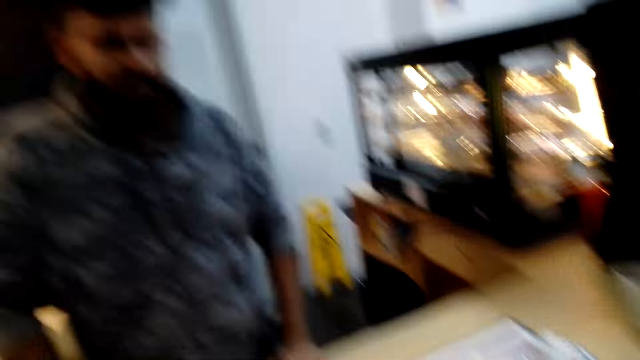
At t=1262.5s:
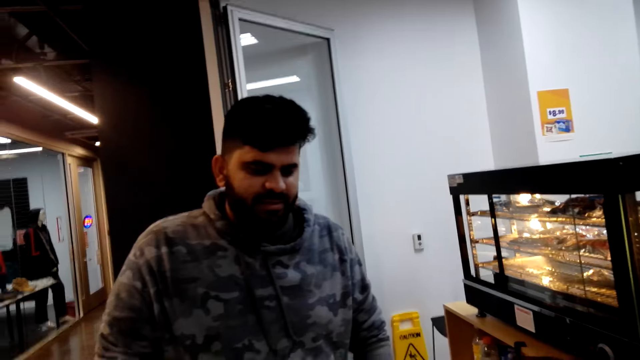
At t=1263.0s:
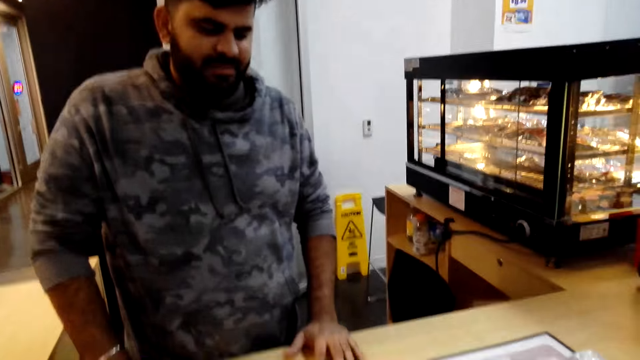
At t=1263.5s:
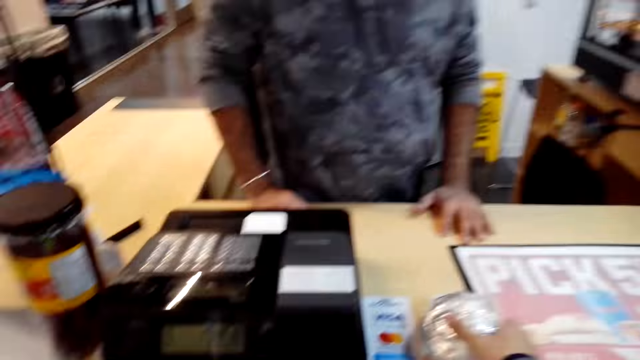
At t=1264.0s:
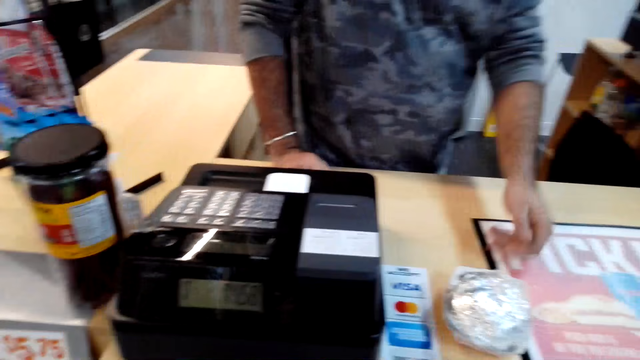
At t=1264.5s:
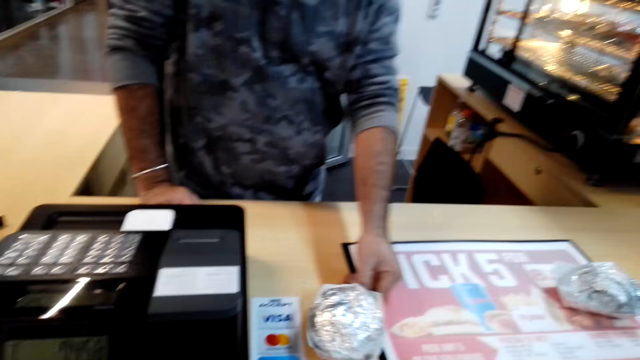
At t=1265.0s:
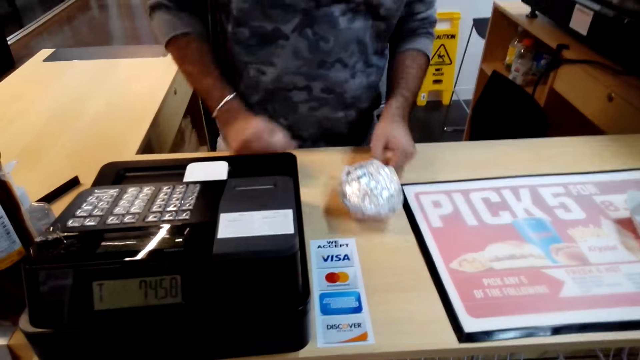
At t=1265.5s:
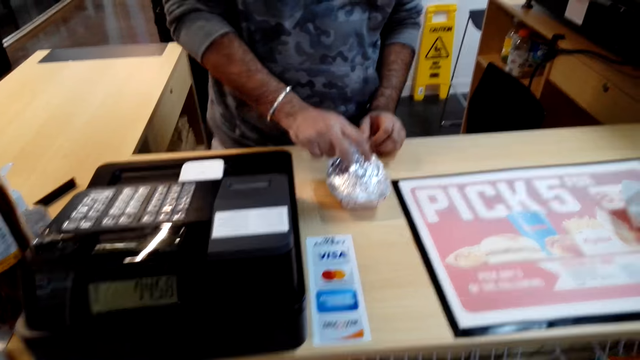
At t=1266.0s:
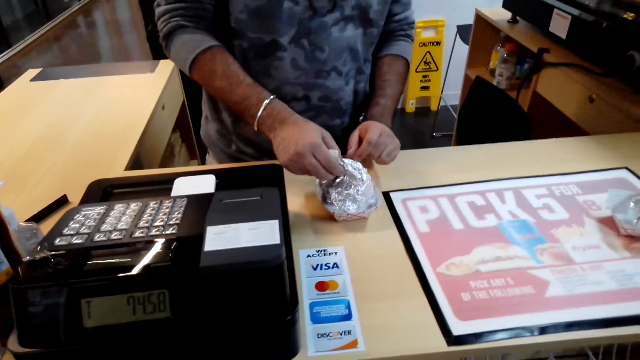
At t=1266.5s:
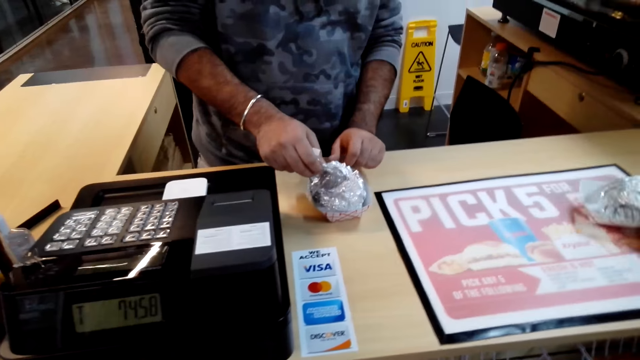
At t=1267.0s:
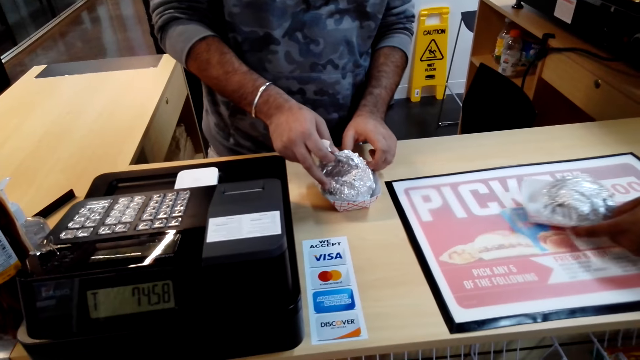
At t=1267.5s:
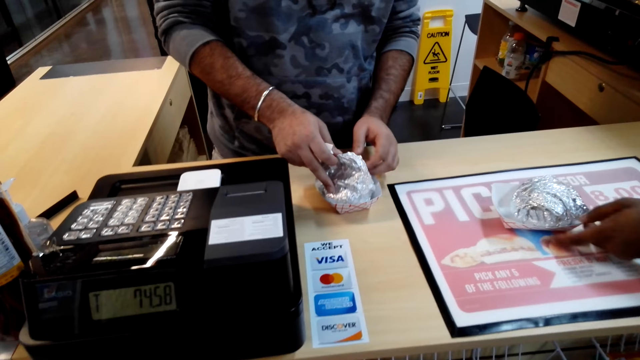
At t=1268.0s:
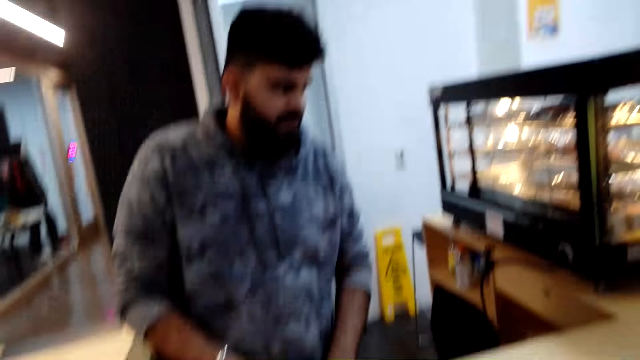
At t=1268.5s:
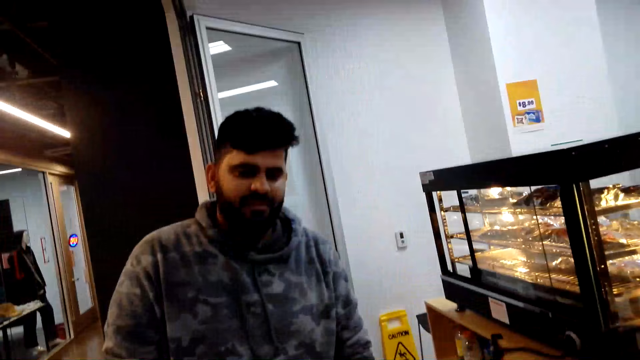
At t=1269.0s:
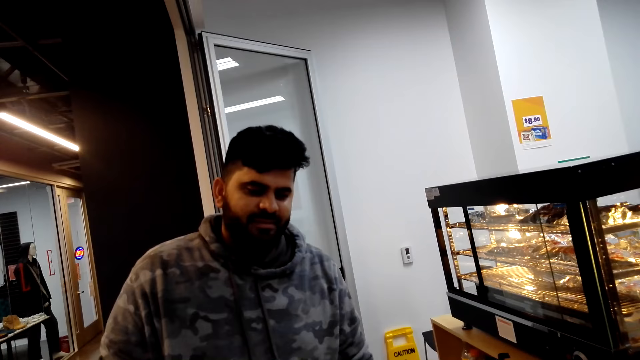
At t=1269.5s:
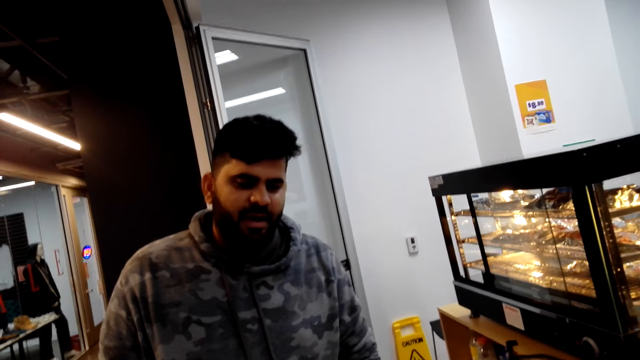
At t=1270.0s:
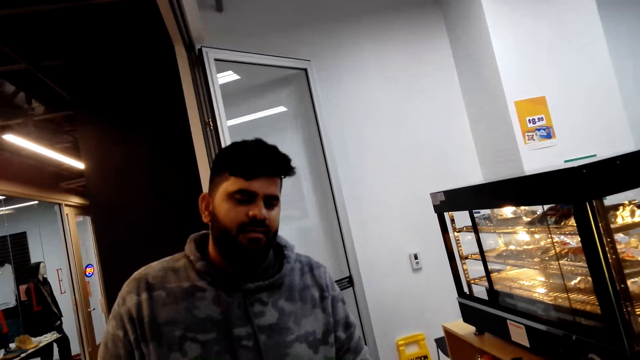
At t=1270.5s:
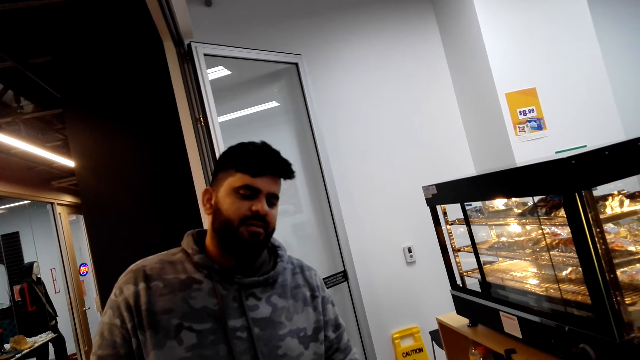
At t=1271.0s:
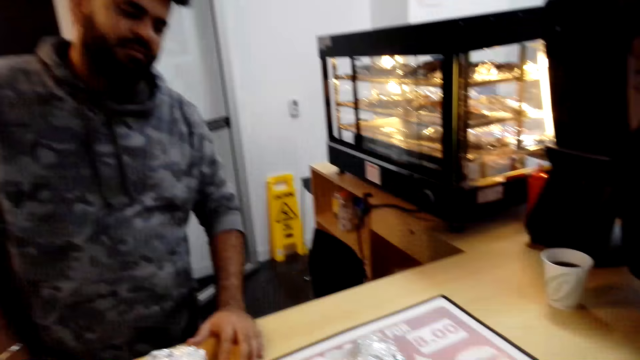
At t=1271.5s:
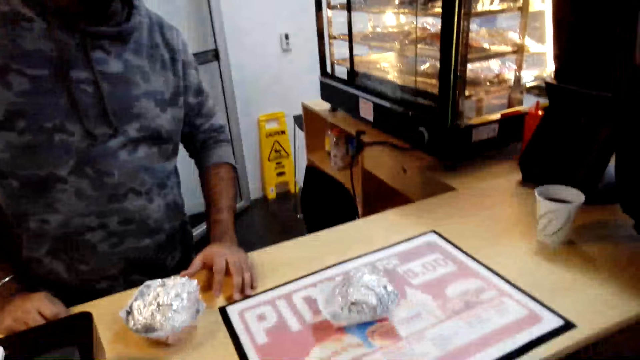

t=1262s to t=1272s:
A man takes a wrapping. The man holds the wrapping. The camera wearer looks around.

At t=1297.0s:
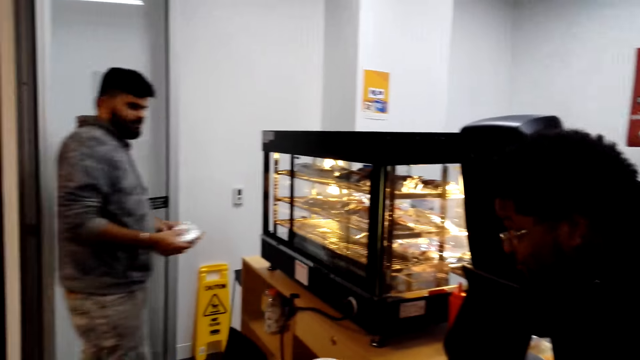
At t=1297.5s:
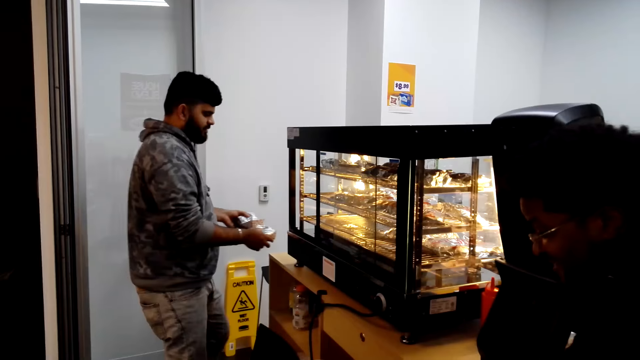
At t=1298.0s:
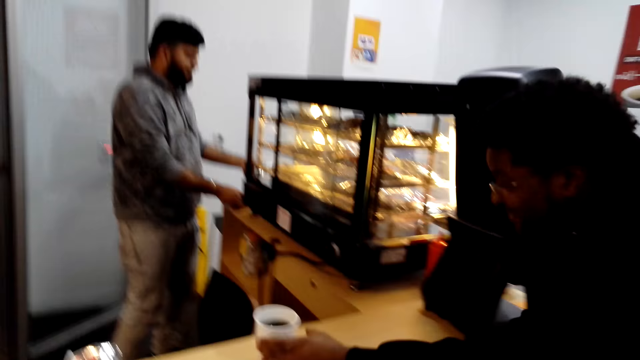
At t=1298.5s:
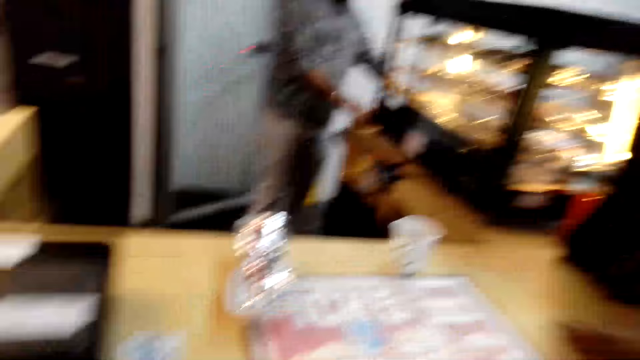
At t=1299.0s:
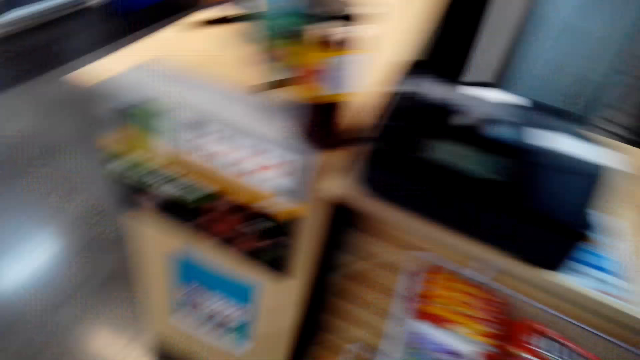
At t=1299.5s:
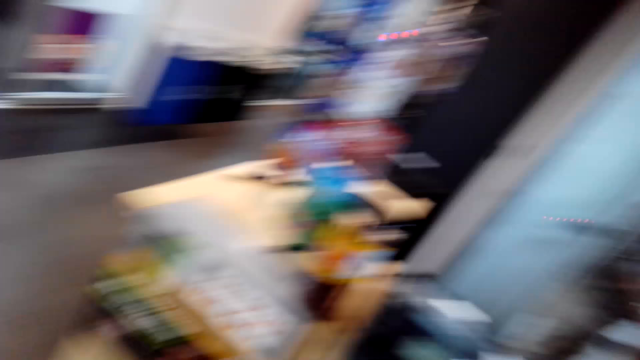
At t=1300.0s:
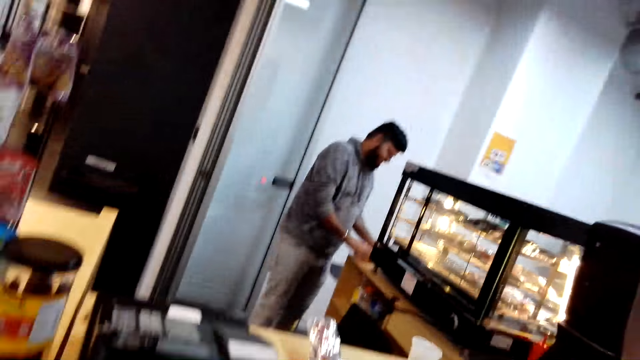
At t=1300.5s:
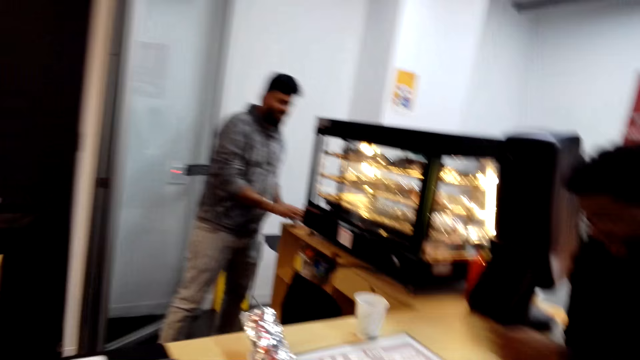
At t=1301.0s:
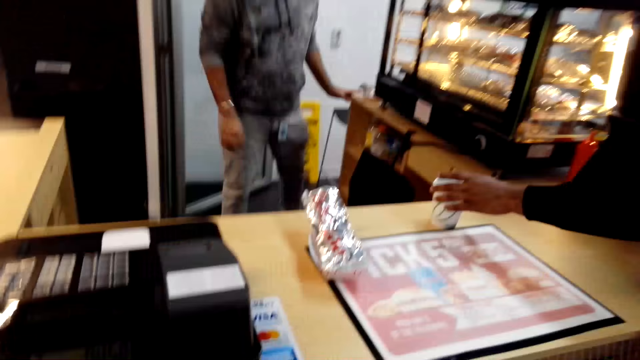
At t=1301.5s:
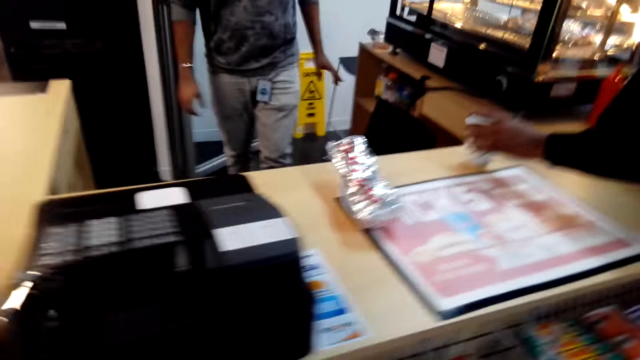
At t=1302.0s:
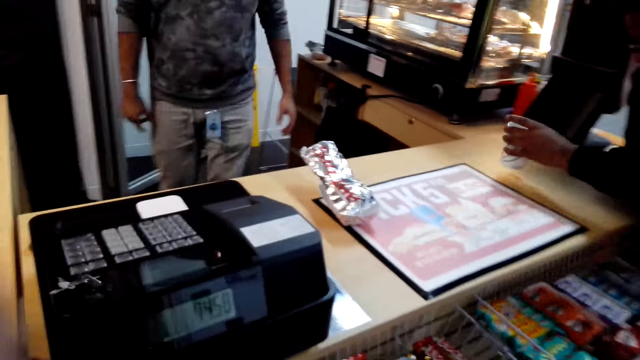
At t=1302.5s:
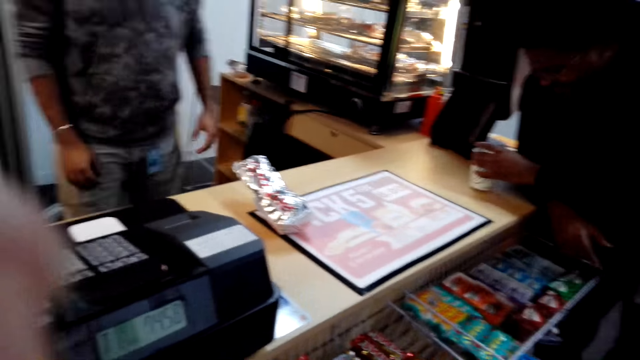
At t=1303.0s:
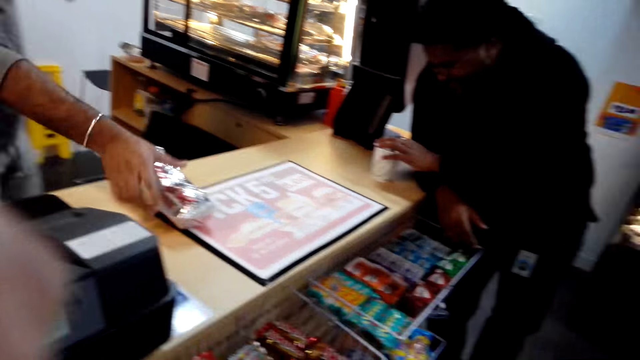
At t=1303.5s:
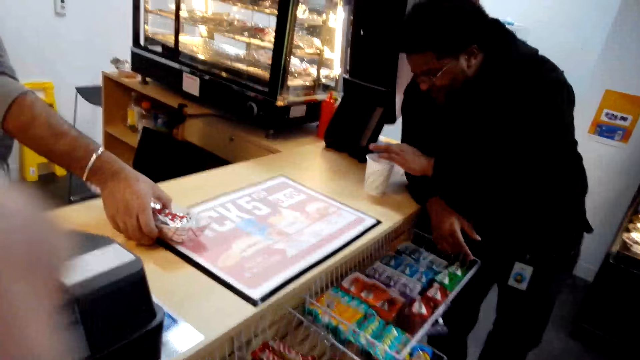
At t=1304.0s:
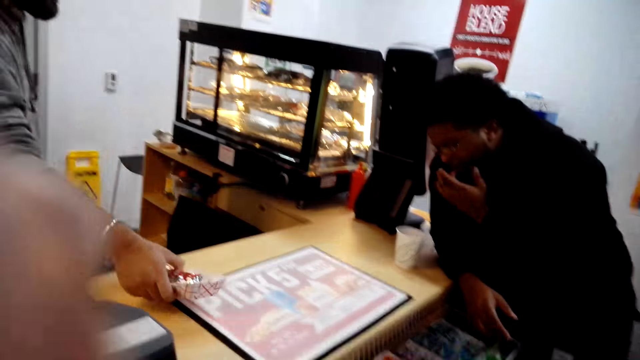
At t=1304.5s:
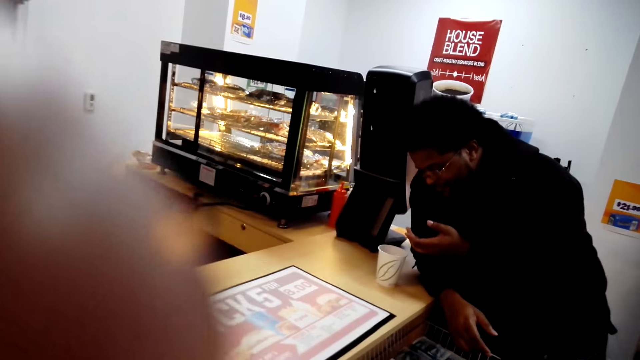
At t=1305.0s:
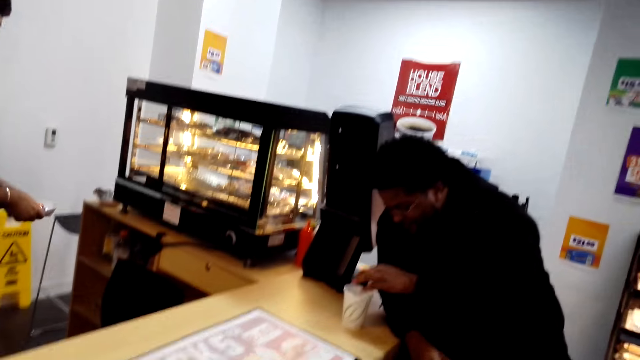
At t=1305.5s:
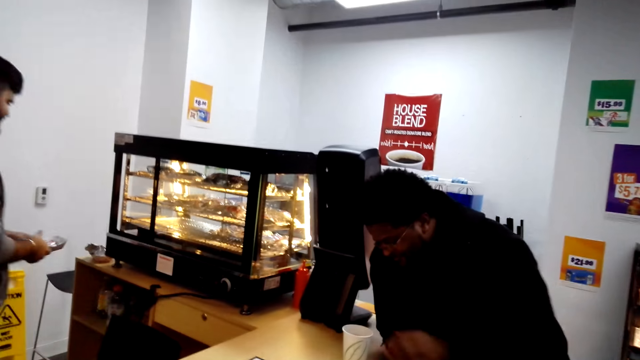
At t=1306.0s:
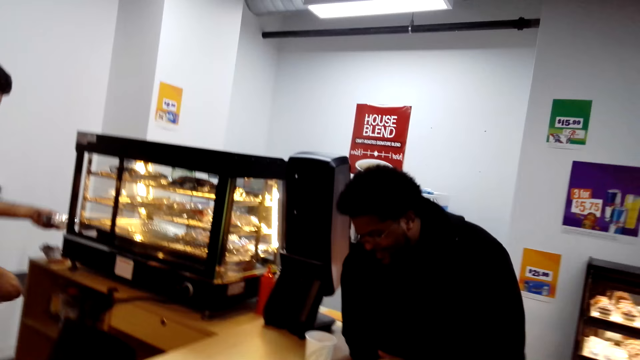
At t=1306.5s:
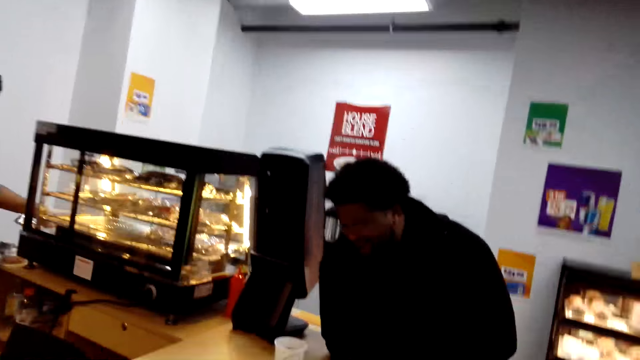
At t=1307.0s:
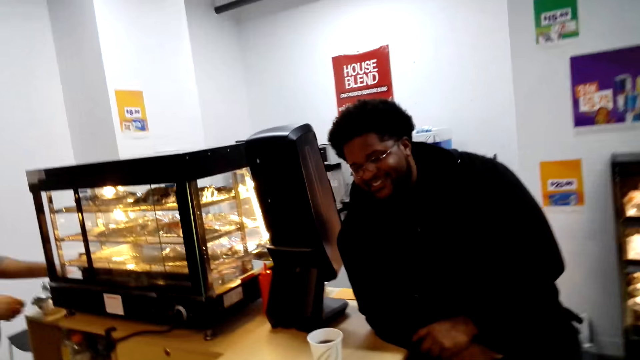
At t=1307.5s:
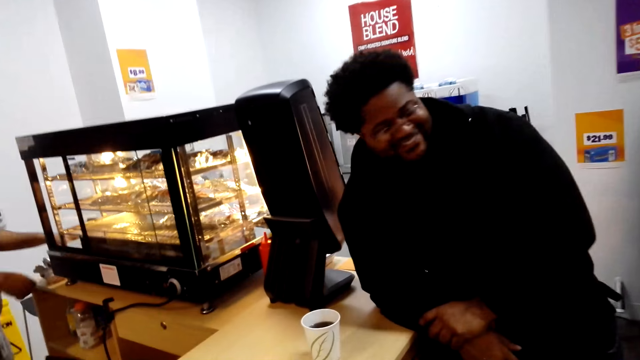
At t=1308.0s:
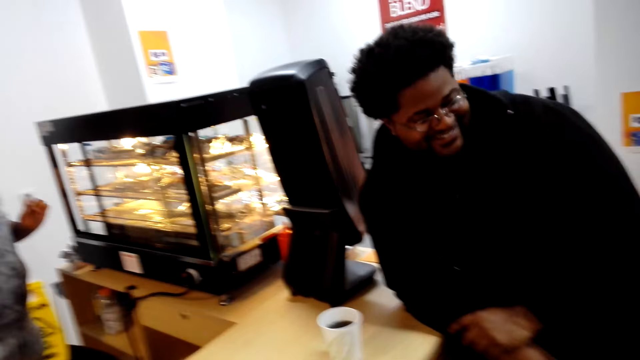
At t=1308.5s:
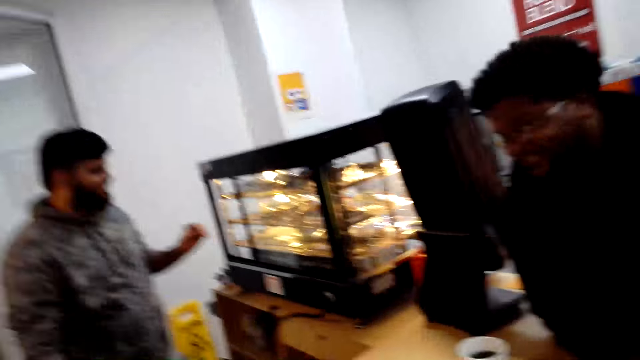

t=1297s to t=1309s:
A man puts a wrapping on the table. The camera wearer looks around. Another man takes a tin. The camera wearer adjusts the camera. They converse with people.
